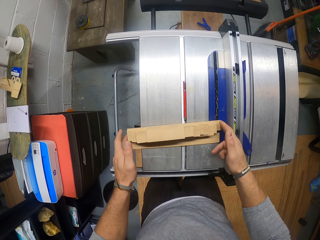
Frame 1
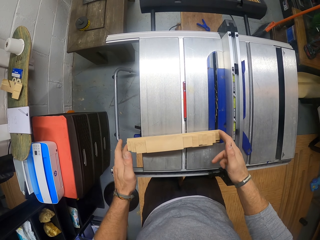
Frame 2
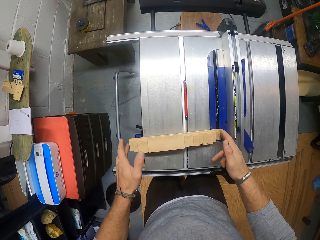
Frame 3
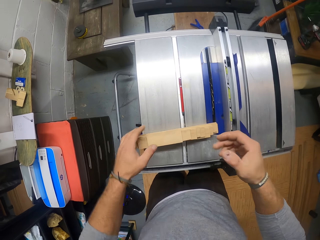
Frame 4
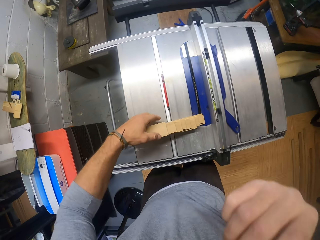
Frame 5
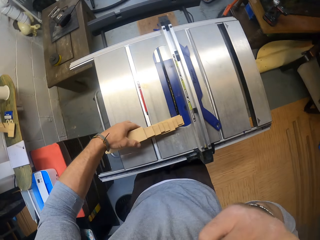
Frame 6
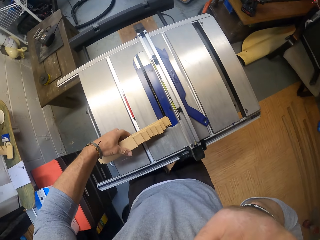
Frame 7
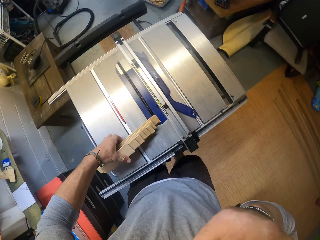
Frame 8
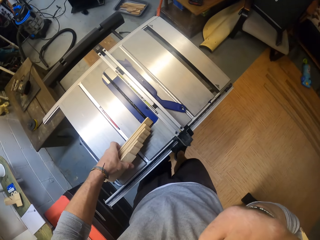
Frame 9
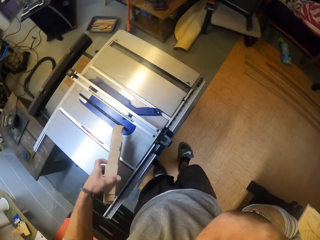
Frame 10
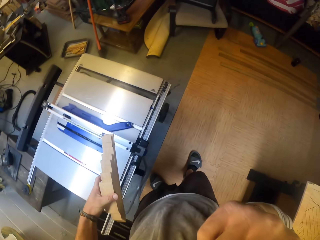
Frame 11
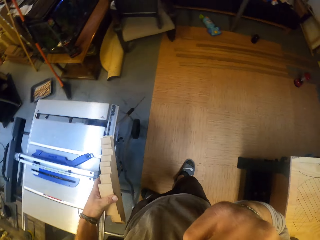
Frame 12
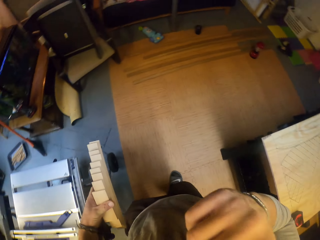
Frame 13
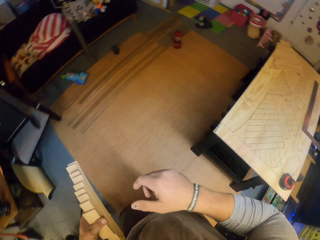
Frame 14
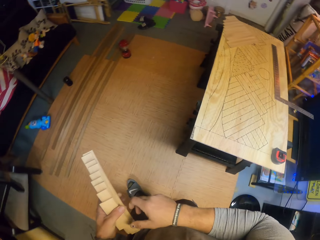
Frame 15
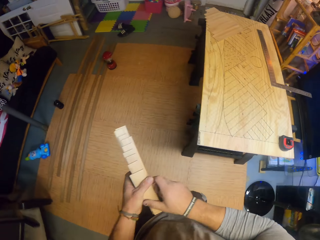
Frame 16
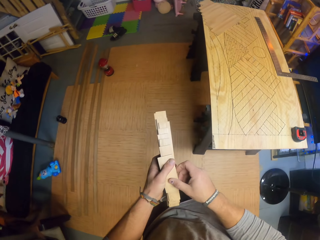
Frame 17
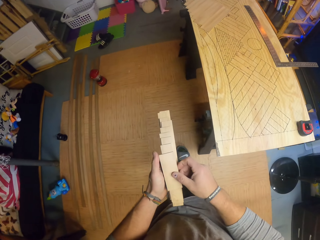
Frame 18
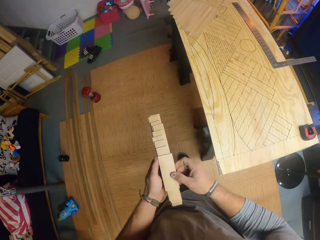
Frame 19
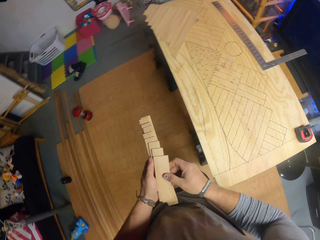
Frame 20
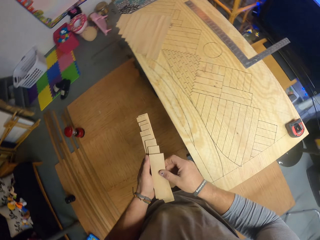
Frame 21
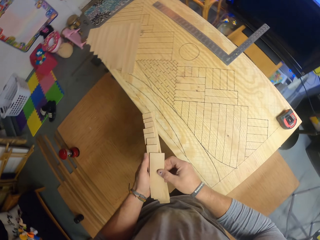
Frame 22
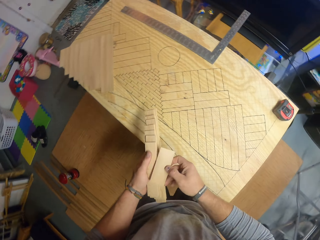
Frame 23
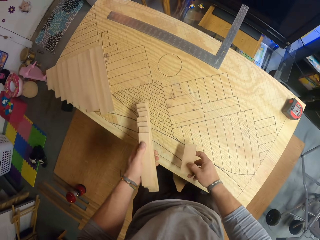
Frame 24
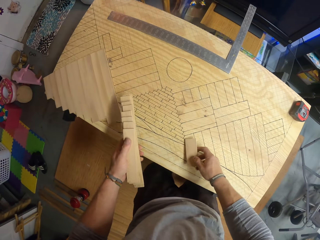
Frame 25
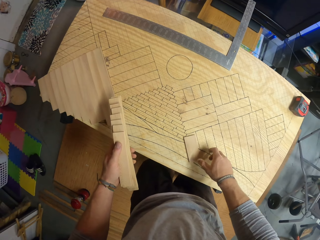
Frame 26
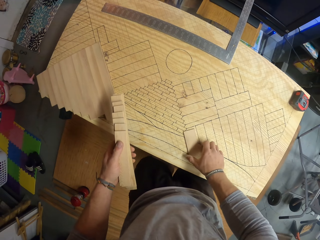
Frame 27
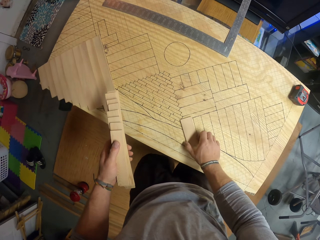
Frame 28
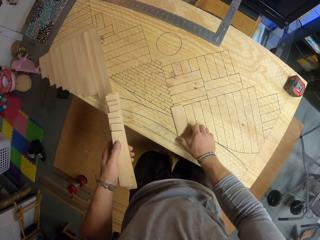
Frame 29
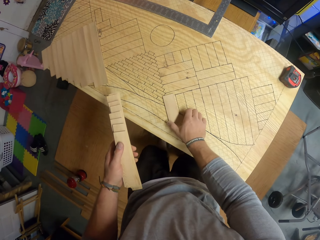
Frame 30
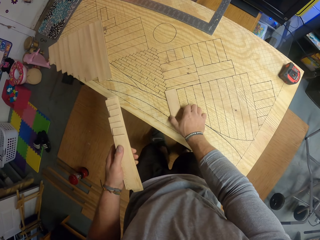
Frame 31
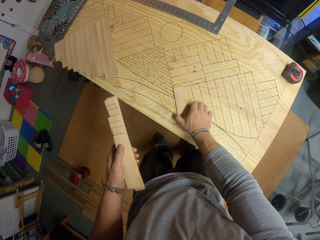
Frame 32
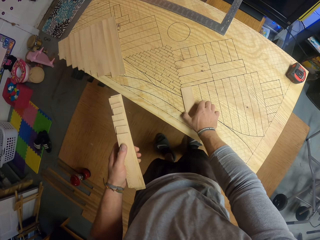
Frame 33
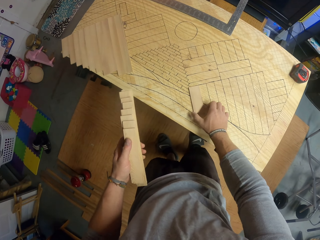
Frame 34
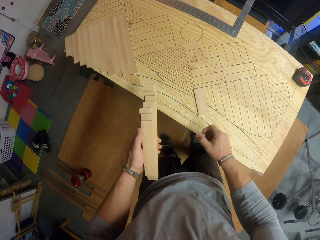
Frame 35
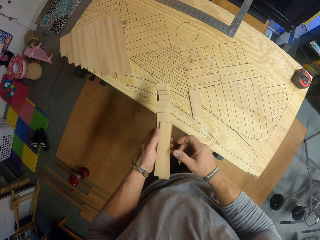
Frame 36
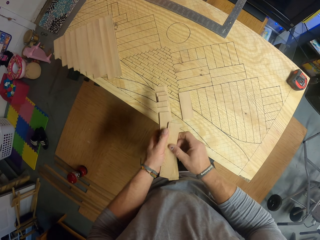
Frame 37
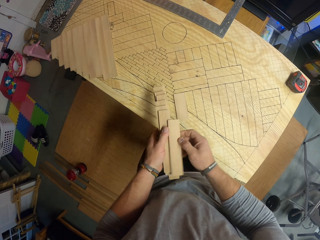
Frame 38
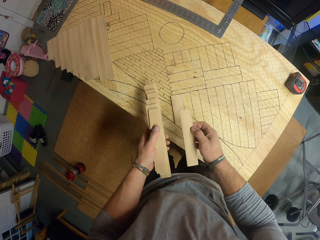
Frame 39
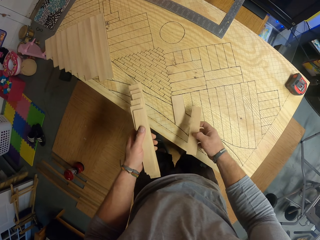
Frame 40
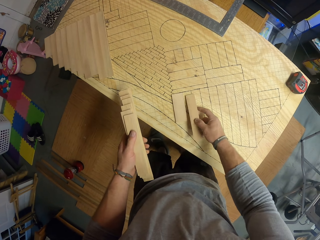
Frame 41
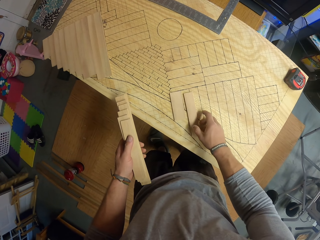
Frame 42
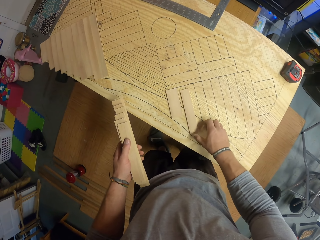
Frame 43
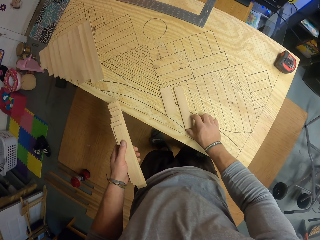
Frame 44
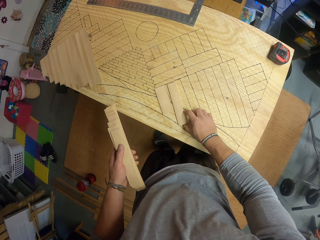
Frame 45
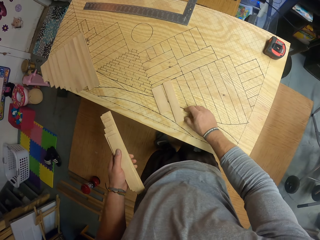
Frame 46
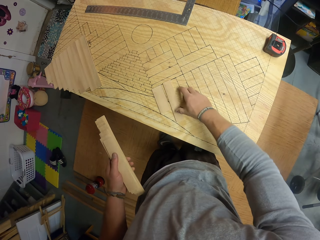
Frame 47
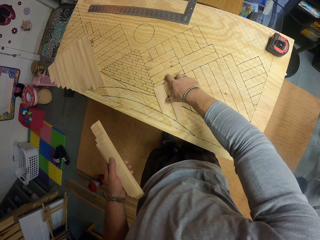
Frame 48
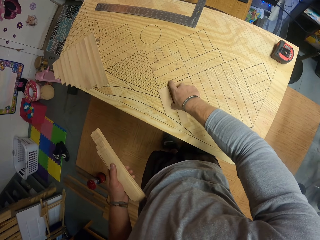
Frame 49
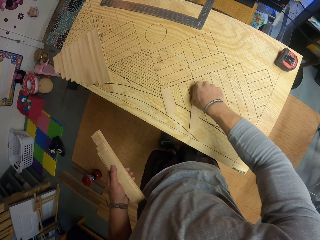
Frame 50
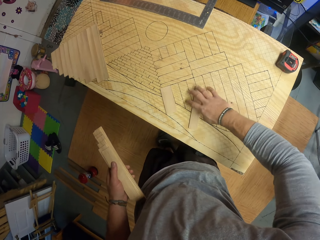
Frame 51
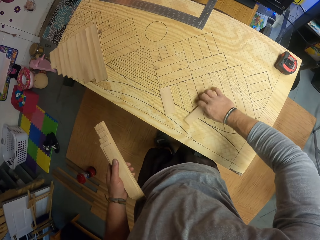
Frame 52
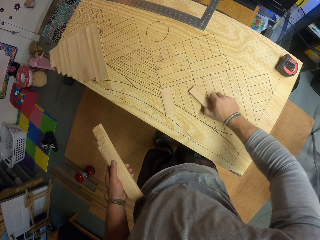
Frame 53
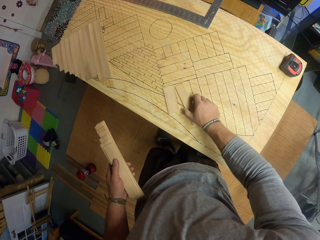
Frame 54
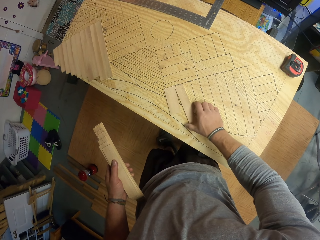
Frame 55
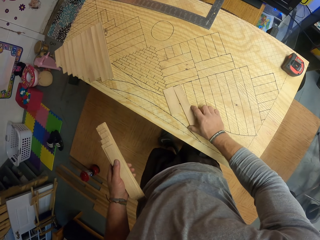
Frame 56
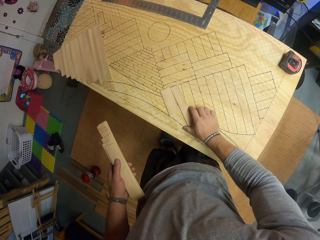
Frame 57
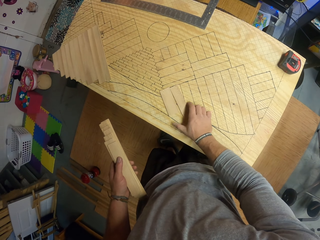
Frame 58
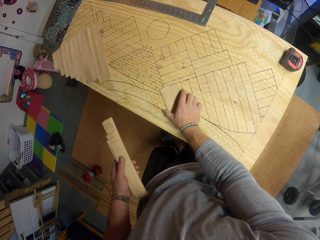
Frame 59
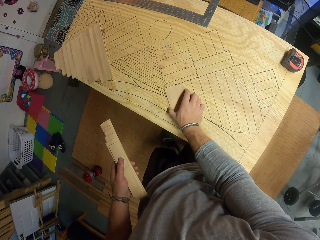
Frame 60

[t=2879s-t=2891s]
The camera wearer picks the pieces of wood from the table saw with his left hand. He picks a piece of wood from his left hand with his right hand. He places the piece of wood in his right hand on the board or grinder base table. He picks a piece of wood from his left hand with his right hand. He places the piece of wood in his right hand on the board. He arranges the pieces of wood on the table.

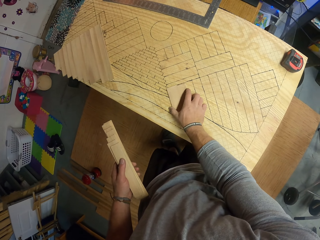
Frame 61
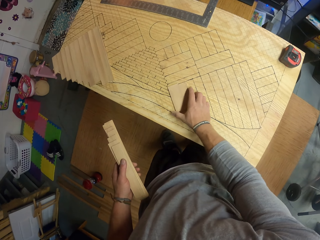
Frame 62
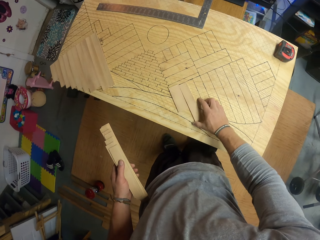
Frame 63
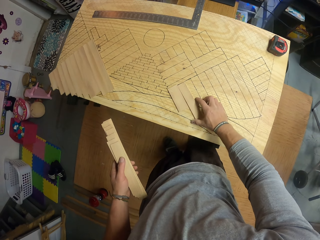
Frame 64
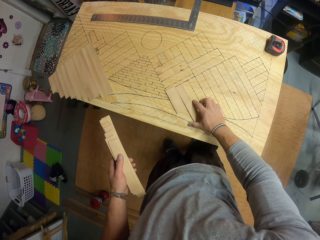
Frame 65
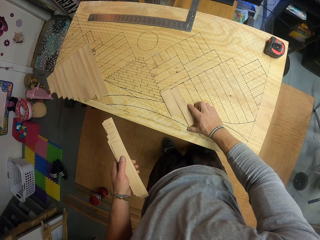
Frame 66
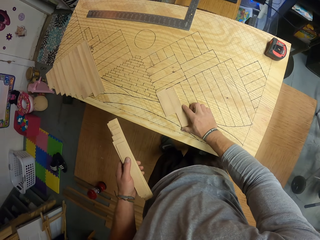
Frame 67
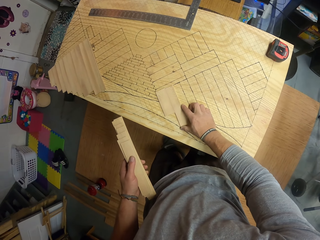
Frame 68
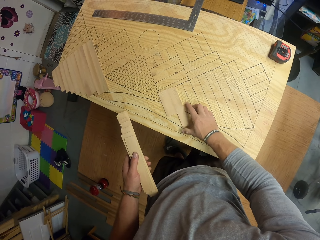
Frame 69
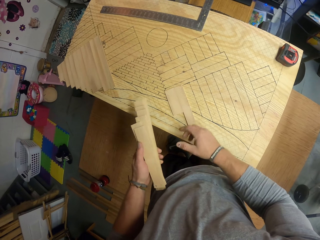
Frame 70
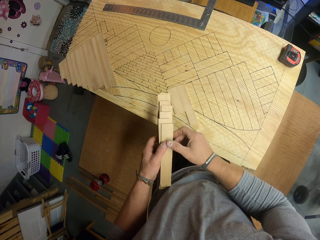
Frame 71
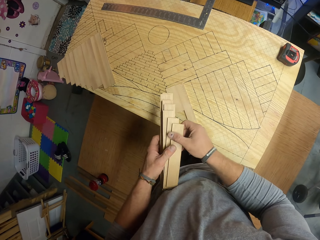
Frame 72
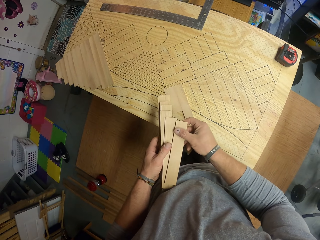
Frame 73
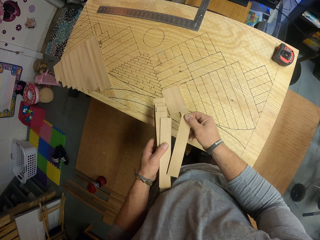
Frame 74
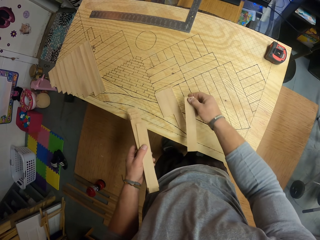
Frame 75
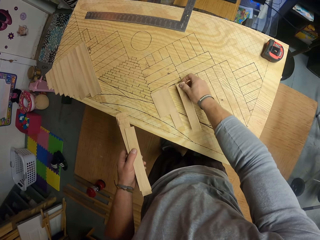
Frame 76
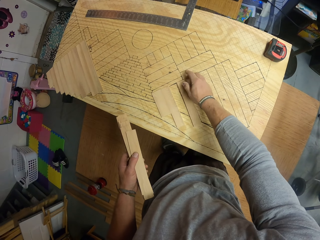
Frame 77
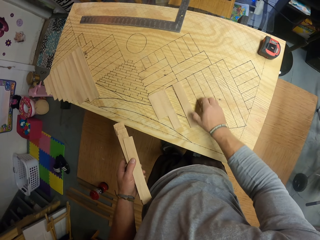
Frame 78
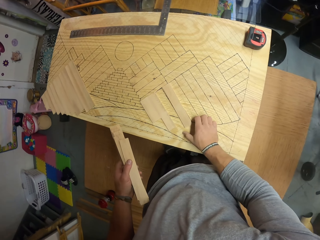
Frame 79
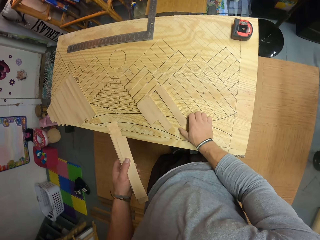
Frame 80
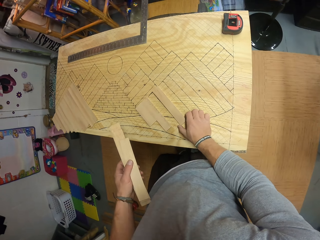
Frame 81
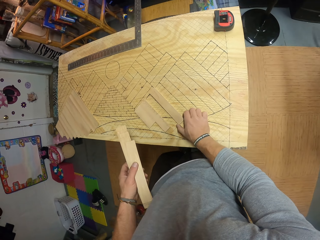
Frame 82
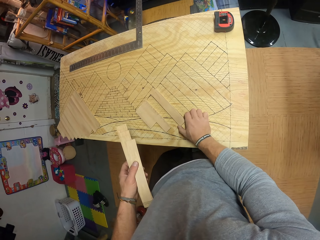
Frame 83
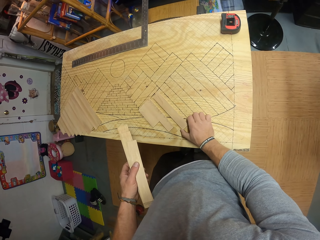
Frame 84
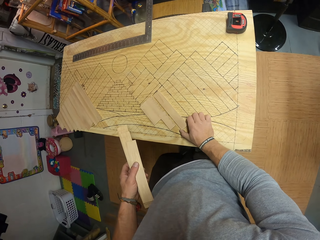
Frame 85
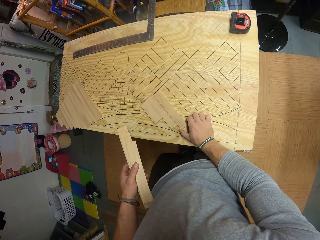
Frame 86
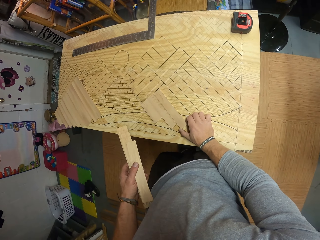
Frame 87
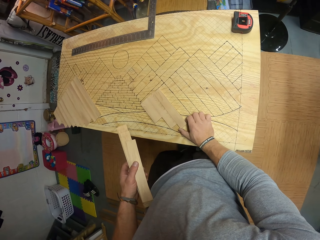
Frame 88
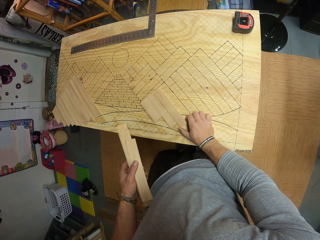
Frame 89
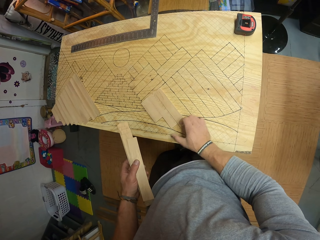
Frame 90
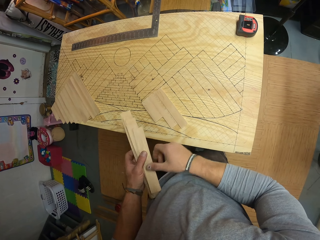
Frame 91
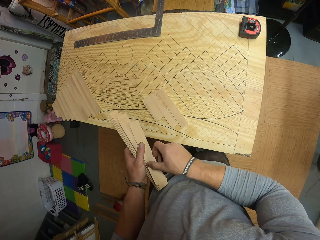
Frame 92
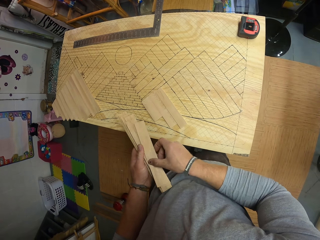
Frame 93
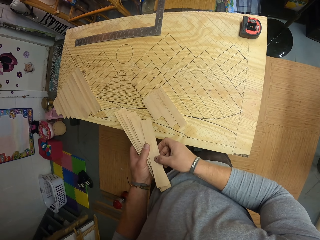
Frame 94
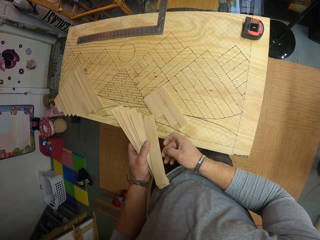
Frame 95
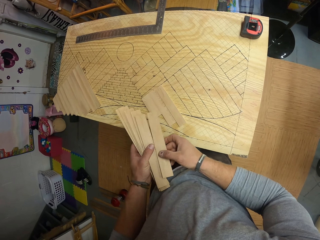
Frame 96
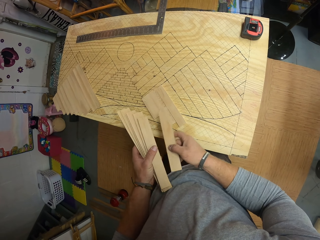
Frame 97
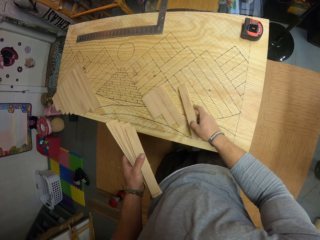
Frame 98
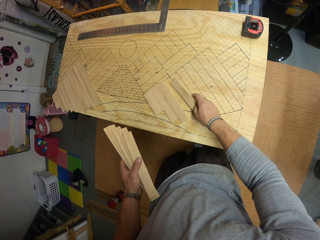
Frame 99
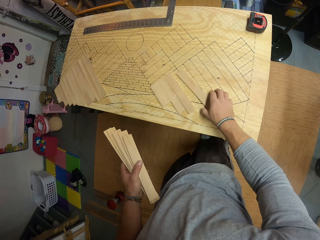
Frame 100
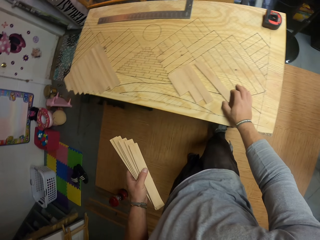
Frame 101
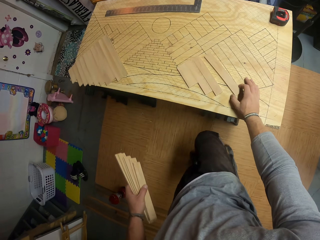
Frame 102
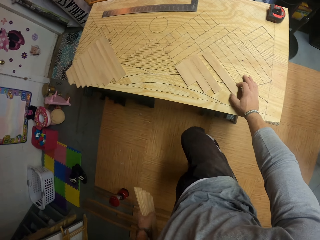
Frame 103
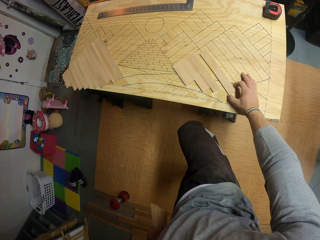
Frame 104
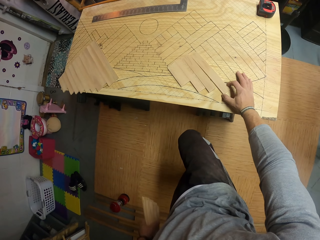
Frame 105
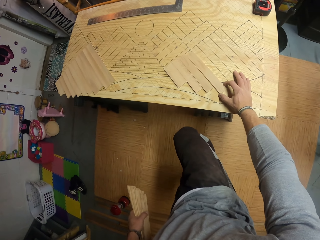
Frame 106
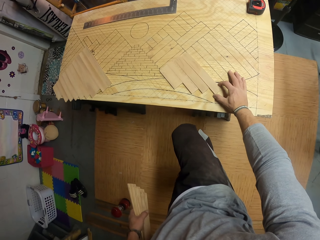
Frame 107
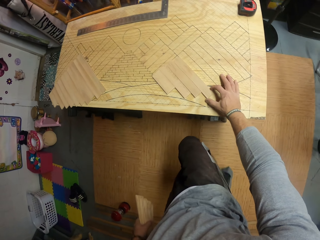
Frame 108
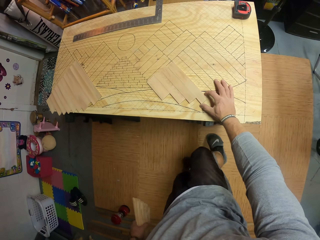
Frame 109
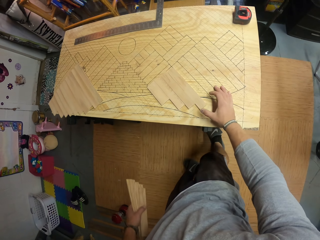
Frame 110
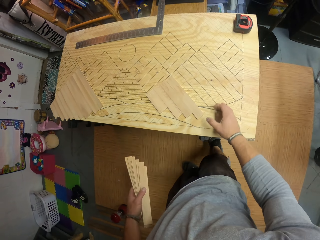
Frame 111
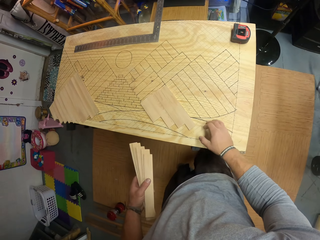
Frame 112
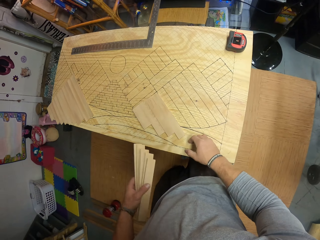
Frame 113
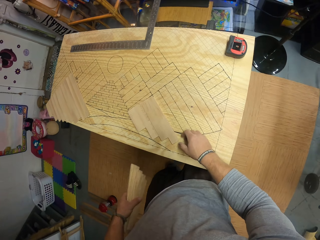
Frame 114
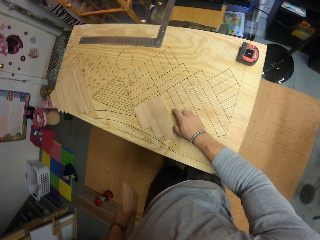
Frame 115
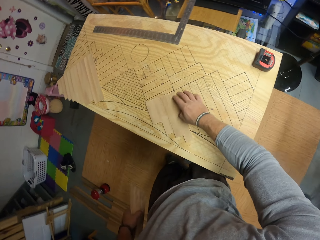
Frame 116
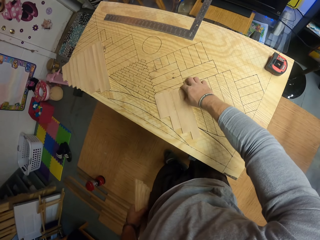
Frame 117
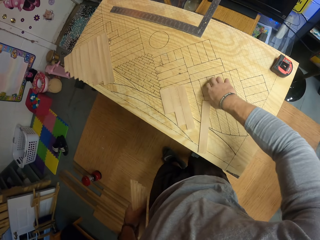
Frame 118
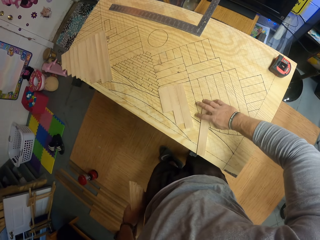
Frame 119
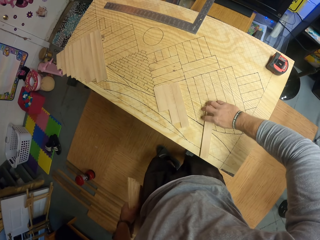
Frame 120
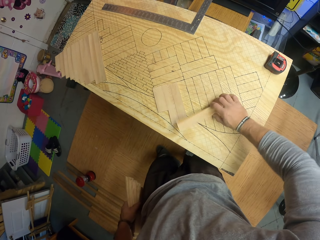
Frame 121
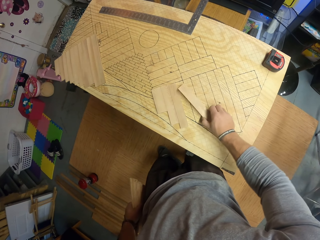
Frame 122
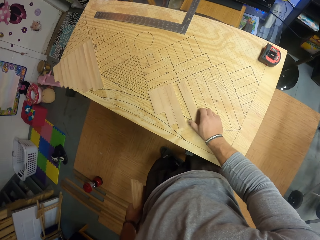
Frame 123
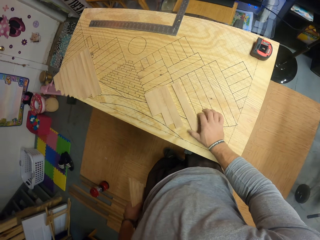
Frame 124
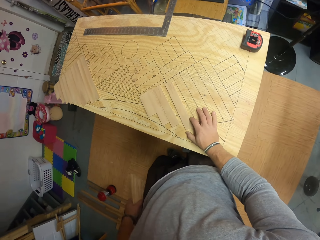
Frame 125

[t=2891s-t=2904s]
The camera wearer picks a piece of wood from his left hand with his right hand. He places the piece of wood in his right hand on the board or table. He arranges the pieces of wood on the table. He picks a piece of wood from his left hand with his right hand. He places the piece of wood in his right hand on the board. He arranges the pieces of wood on the table.
